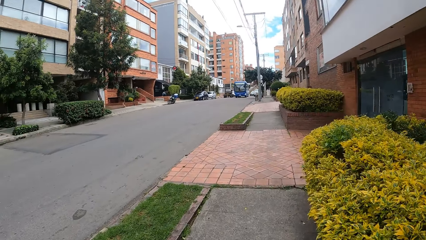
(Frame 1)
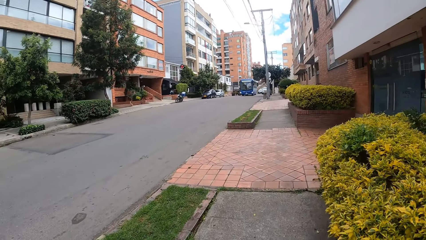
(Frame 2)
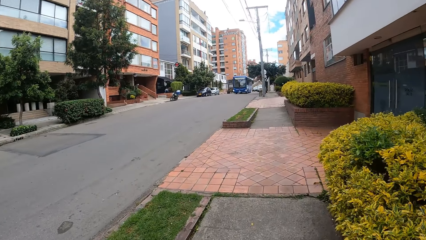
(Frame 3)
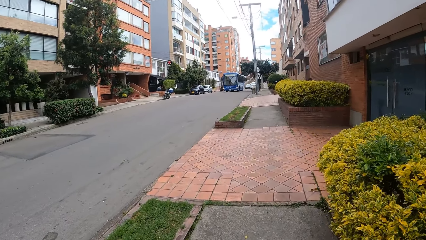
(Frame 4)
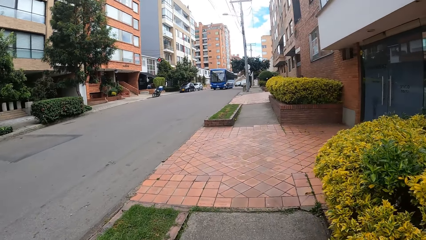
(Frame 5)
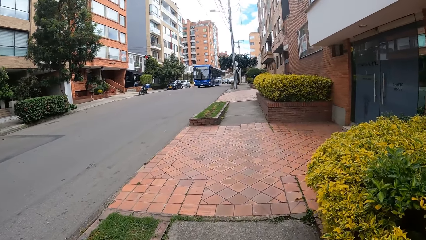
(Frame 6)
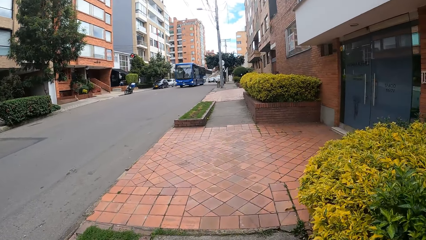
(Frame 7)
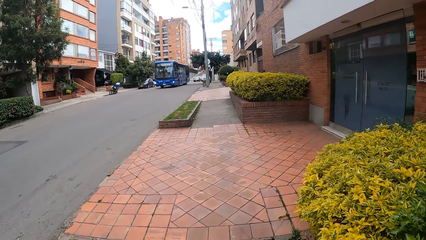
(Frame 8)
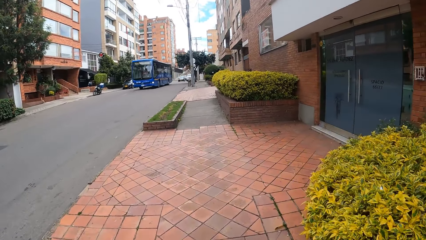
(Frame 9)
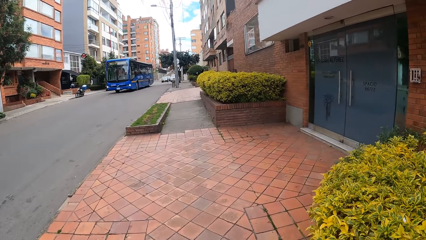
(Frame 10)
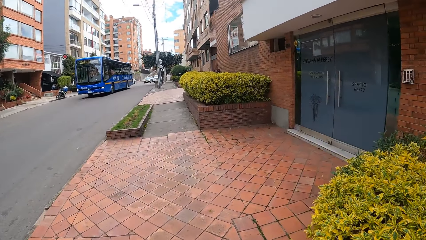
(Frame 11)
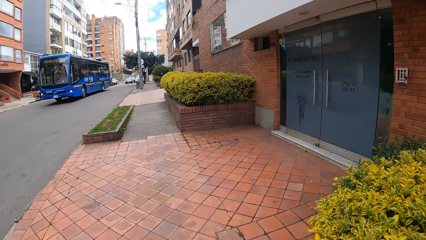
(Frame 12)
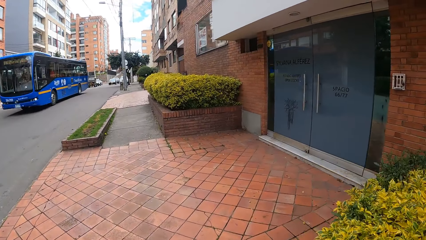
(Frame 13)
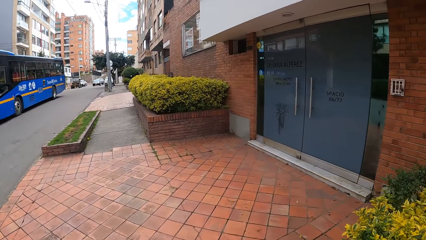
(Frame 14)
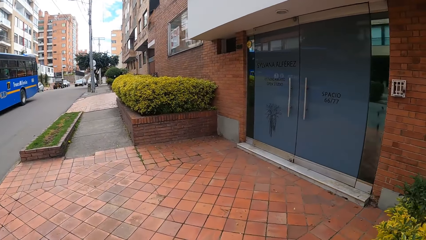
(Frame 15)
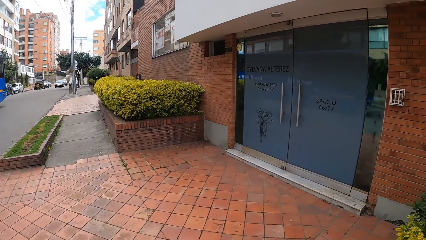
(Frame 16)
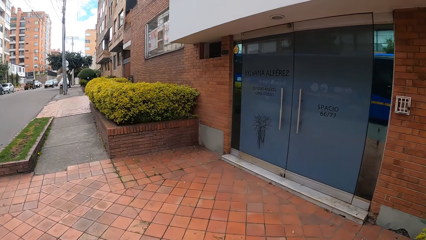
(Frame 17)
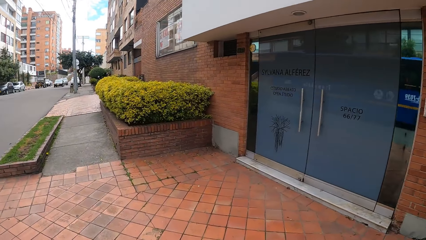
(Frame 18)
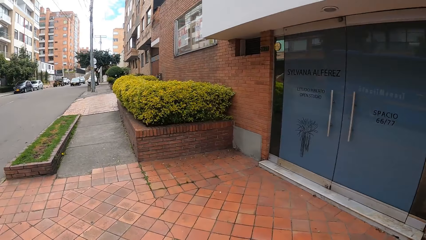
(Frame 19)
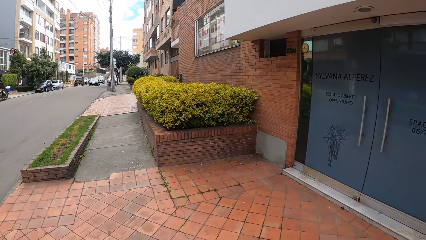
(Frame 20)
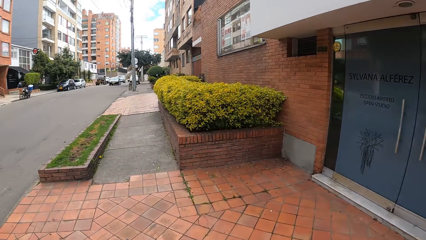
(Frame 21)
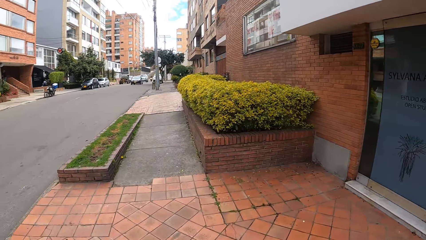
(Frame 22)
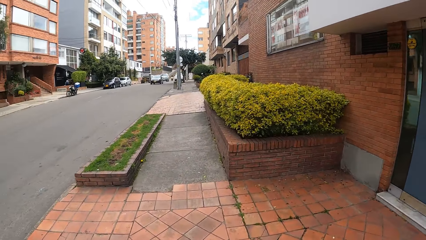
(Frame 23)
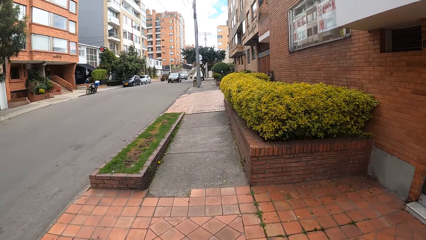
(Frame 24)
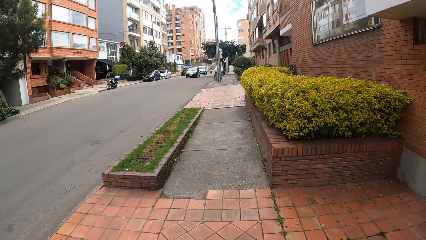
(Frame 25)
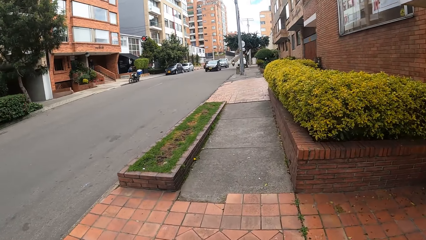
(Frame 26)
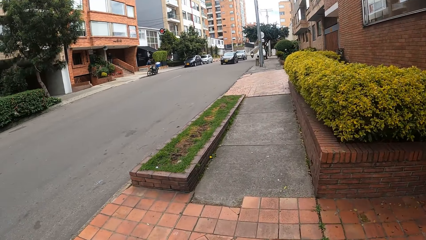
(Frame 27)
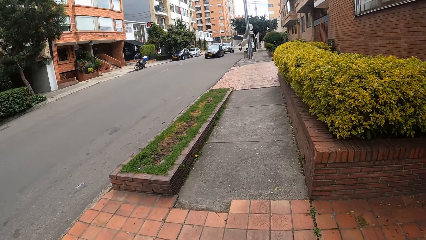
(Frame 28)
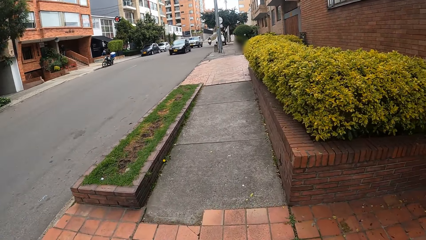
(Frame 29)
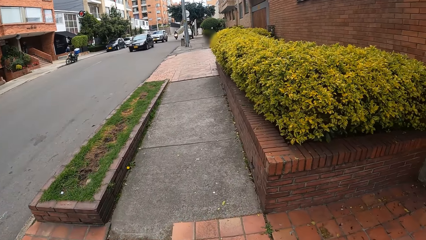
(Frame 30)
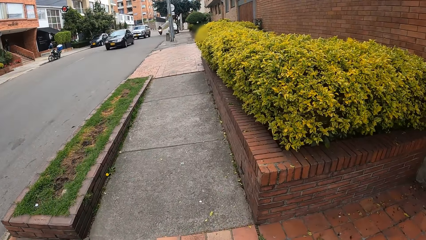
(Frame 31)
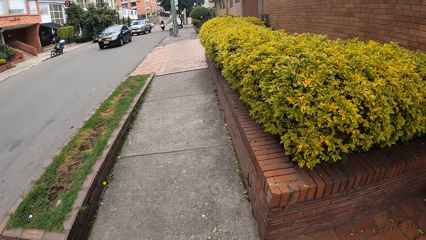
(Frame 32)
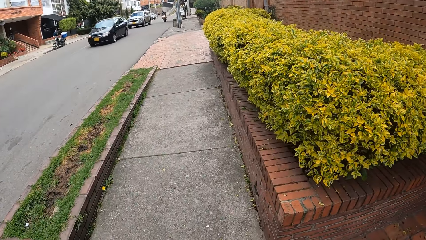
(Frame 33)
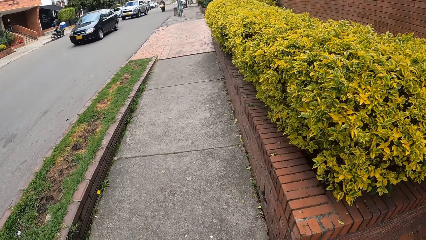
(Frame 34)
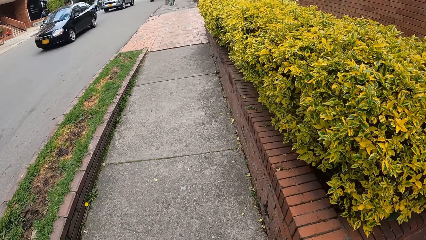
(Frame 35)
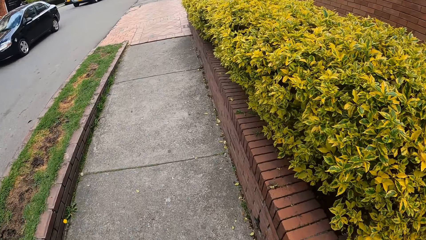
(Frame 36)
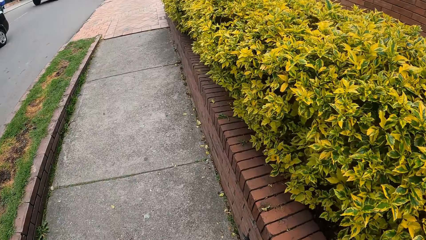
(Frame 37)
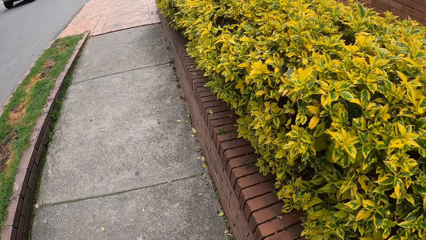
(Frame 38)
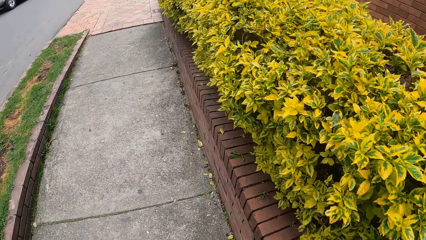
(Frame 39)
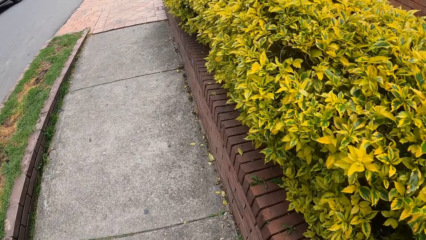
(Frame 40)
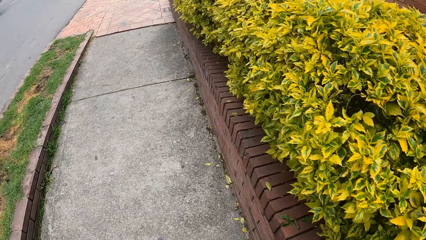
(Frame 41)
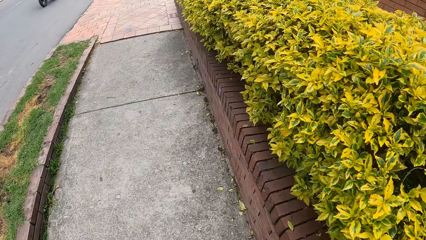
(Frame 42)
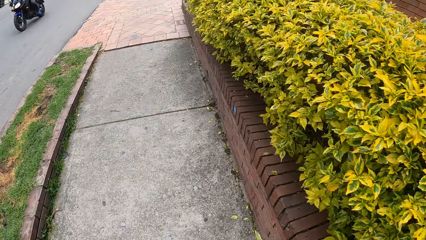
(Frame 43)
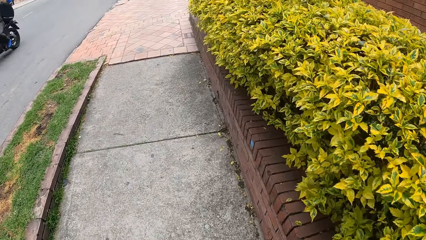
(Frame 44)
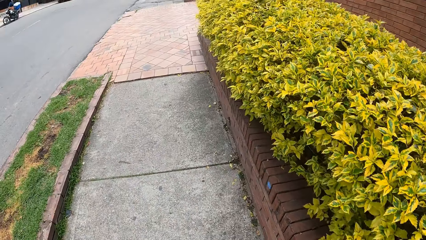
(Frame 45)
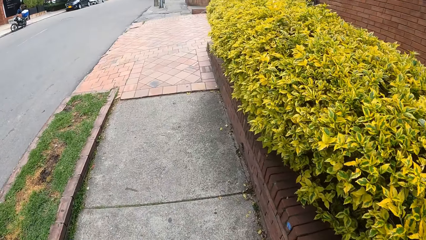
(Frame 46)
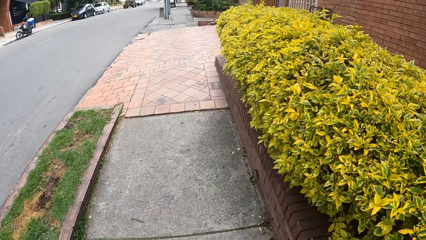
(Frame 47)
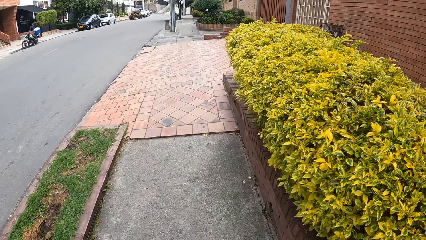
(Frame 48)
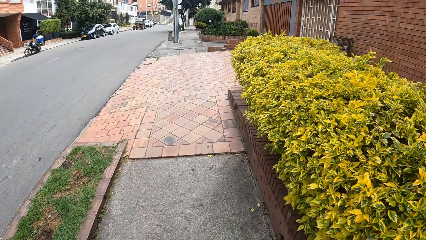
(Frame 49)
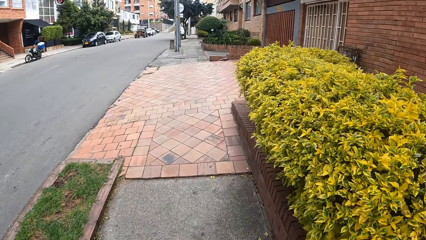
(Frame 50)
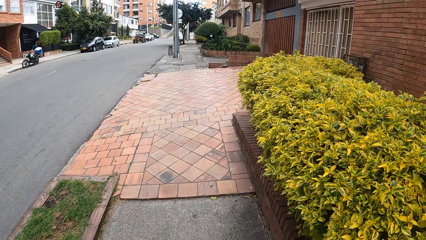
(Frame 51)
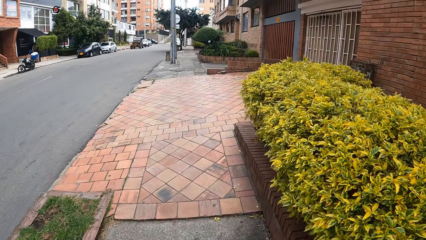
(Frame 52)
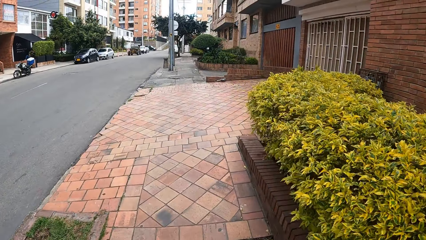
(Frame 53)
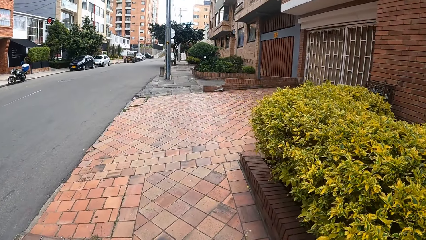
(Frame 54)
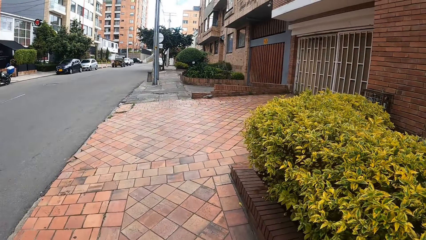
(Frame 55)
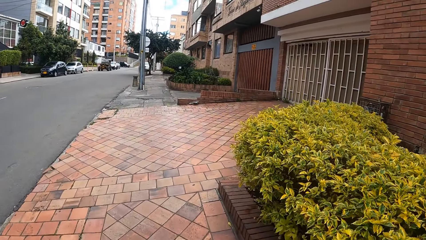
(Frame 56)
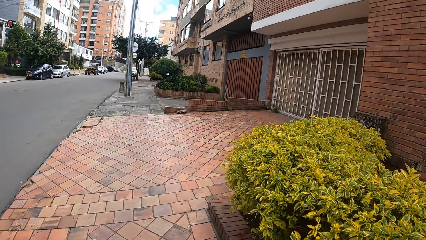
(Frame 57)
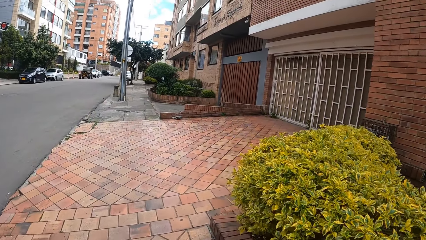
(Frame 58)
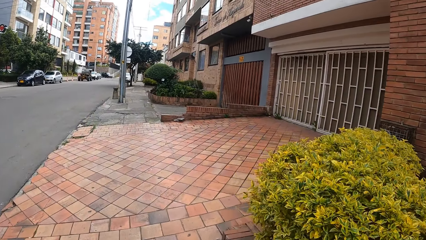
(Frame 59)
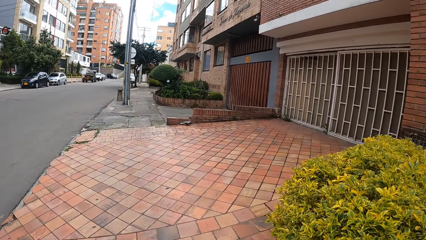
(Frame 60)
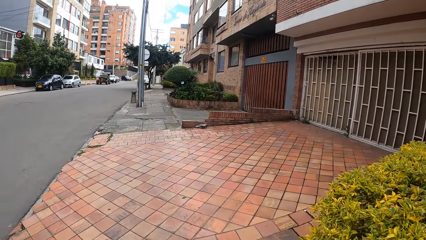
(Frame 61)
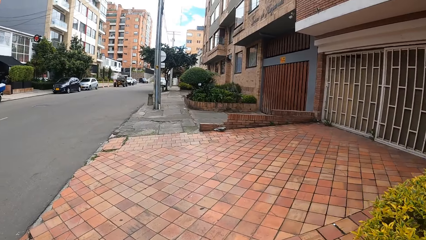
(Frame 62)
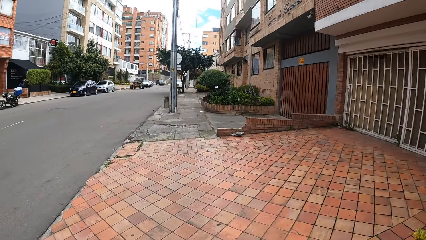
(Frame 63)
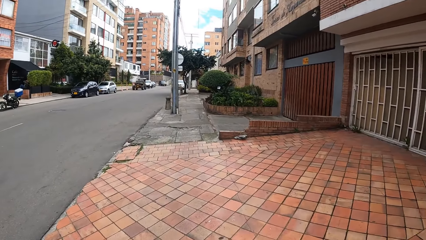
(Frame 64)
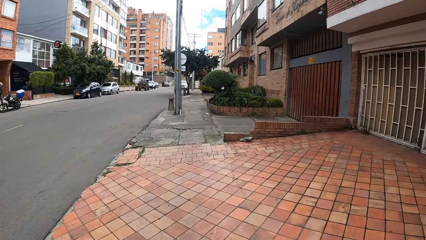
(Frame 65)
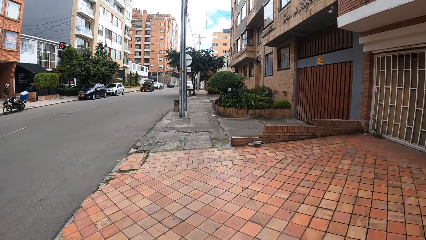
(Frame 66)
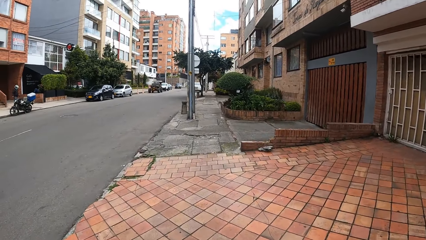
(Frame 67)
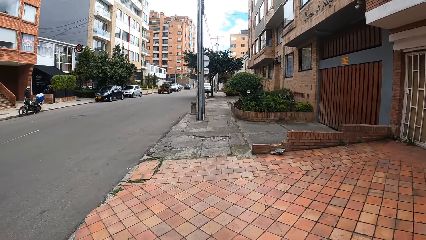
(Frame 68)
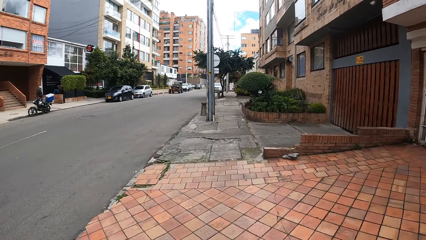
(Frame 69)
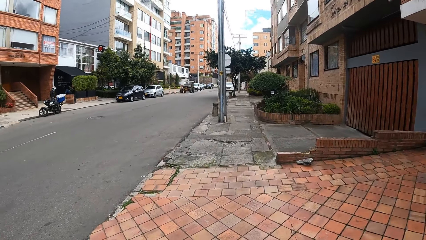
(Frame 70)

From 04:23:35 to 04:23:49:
A bus drives past the camera wearer. A car drives past the camera wearer. A car drives past the camera wearer again. A motorbike drives past the camera wearer.

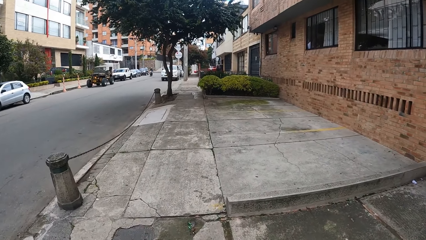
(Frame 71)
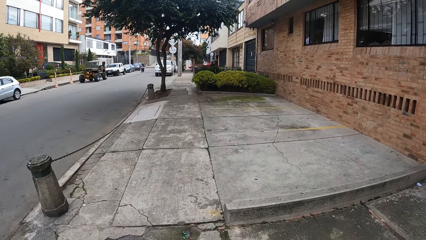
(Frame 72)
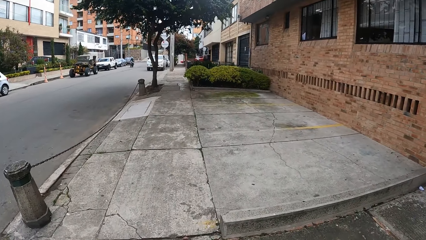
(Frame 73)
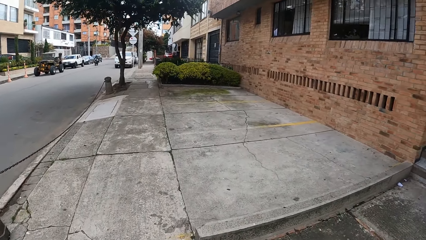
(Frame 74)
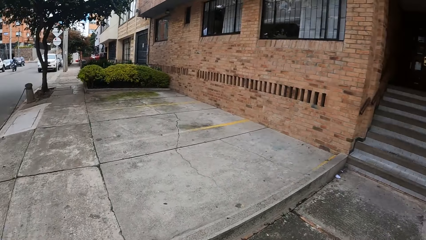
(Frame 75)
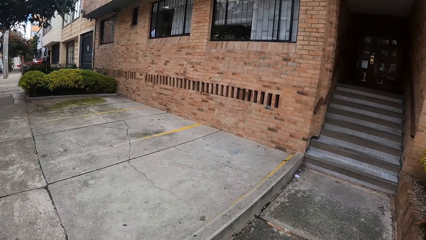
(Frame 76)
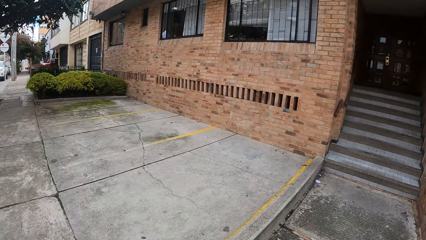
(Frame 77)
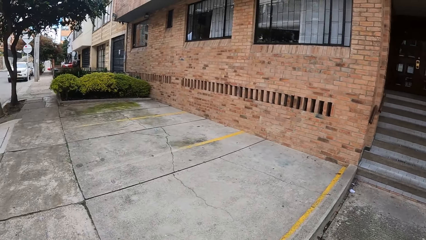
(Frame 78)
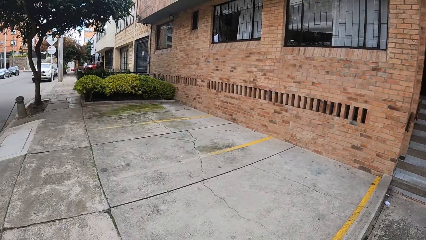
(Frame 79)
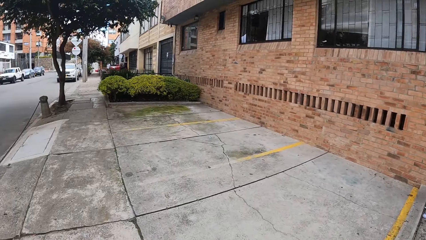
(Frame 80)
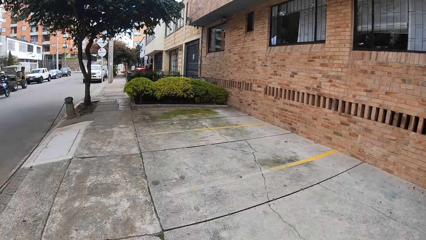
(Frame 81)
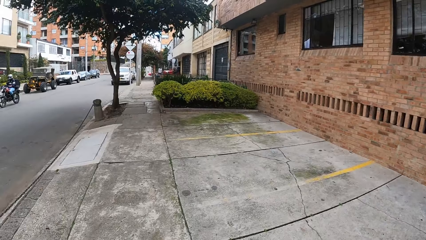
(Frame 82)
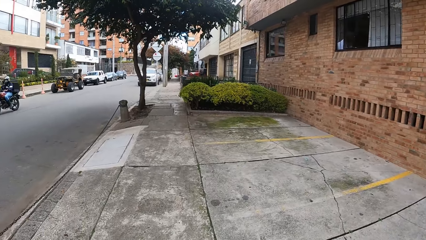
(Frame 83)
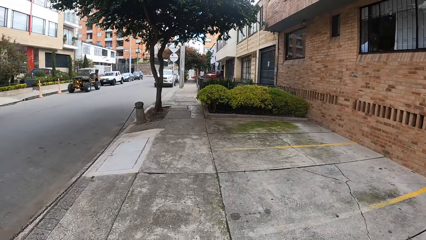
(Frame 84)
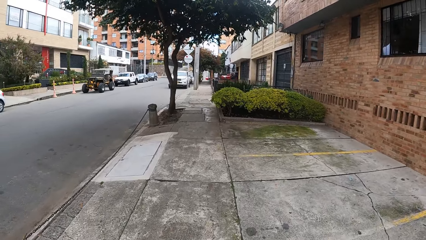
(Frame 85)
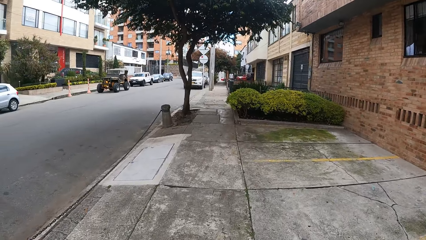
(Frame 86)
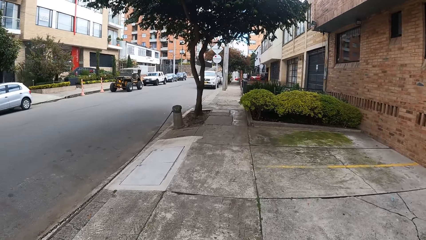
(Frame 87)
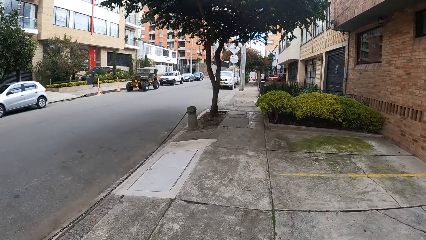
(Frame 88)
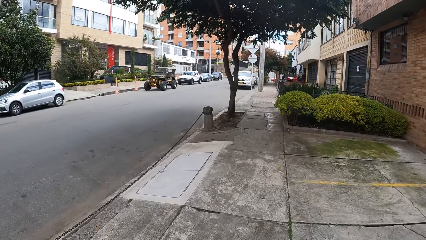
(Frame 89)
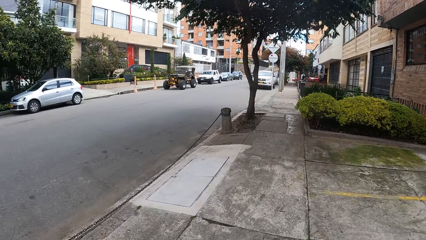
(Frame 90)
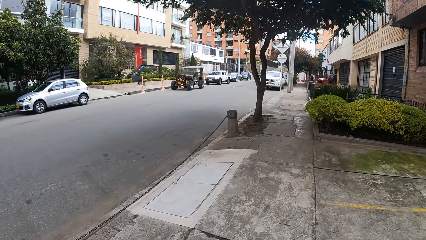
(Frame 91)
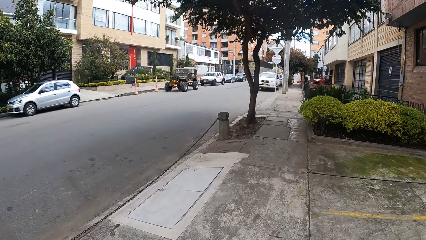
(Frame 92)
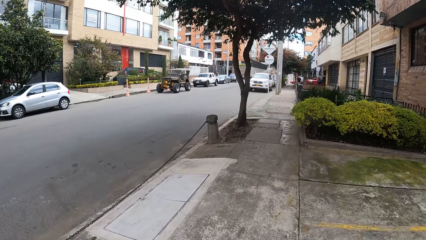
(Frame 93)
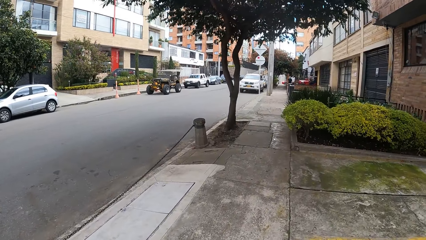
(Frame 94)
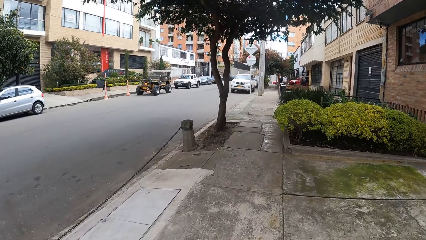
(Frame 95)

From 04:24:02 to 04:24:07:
A motorbike drives past the camera wearer.
